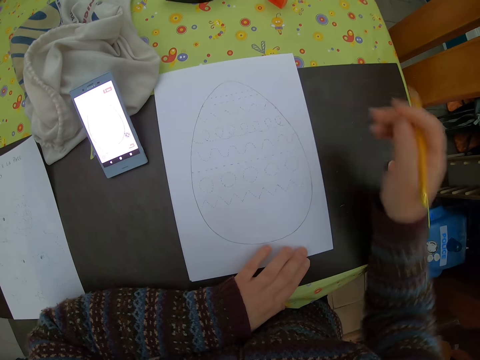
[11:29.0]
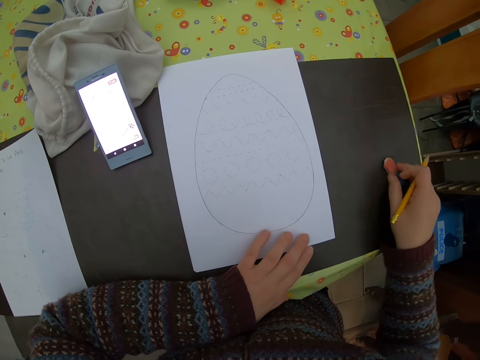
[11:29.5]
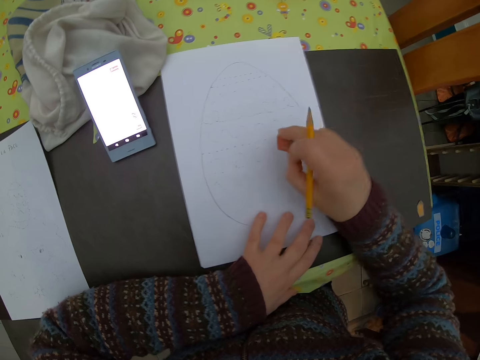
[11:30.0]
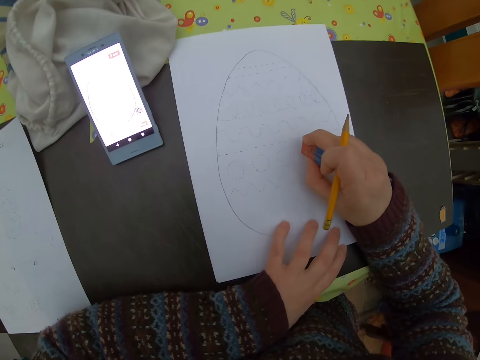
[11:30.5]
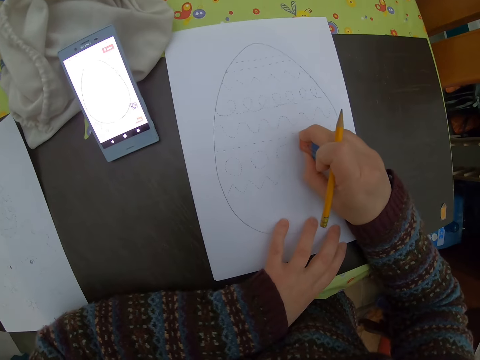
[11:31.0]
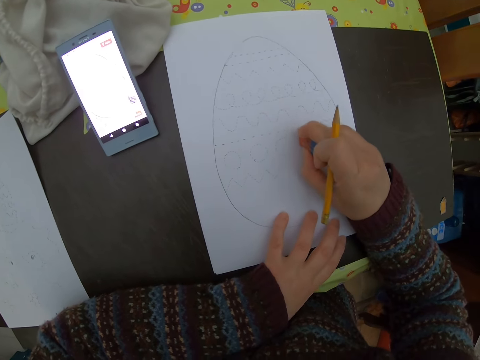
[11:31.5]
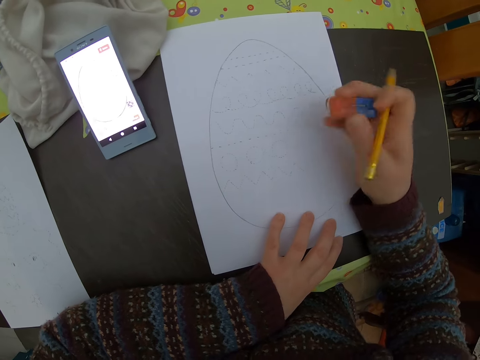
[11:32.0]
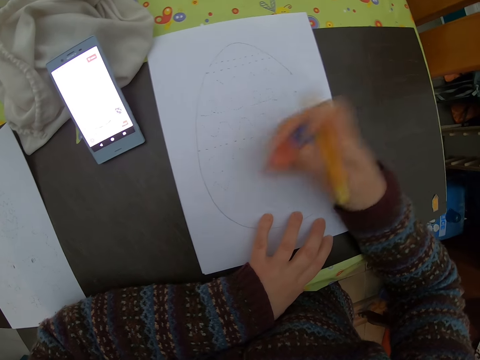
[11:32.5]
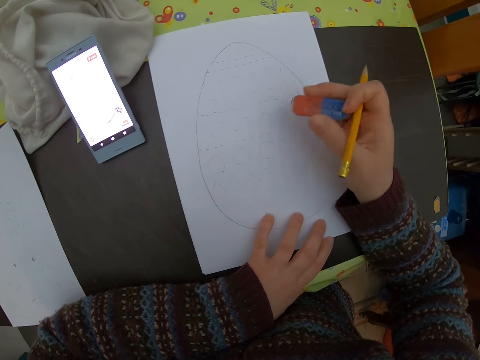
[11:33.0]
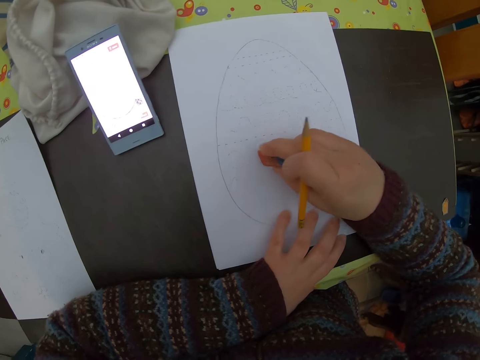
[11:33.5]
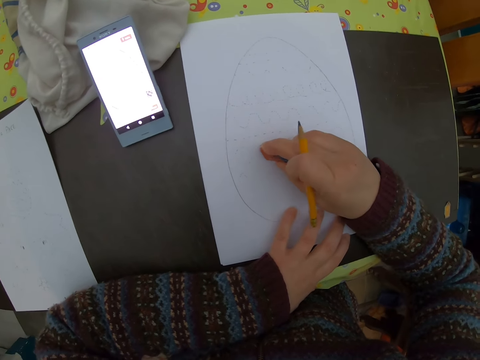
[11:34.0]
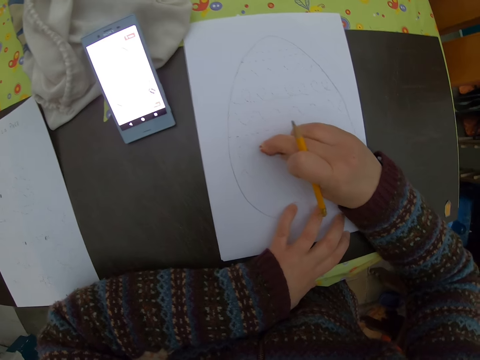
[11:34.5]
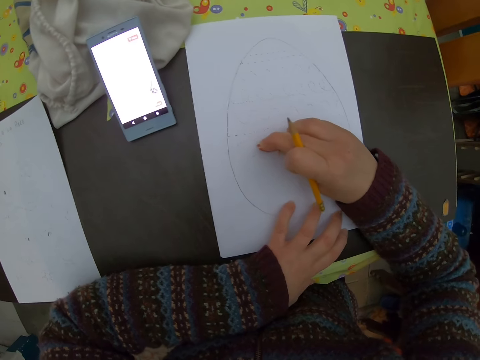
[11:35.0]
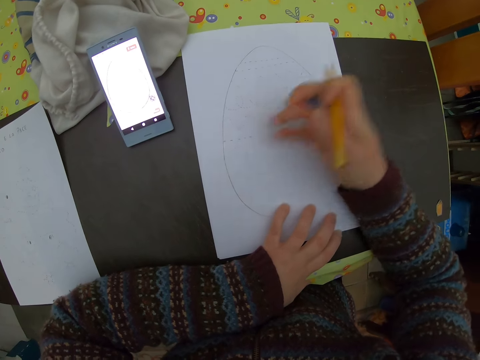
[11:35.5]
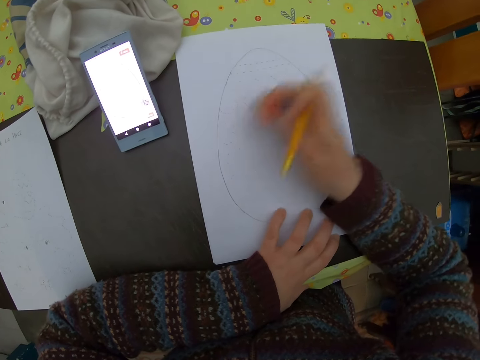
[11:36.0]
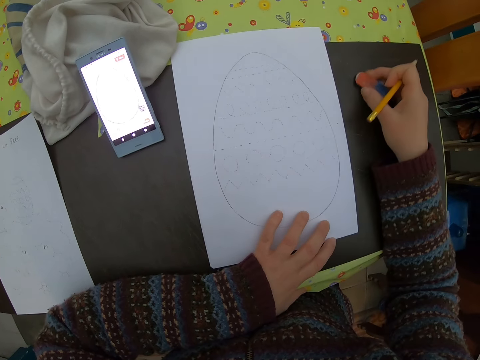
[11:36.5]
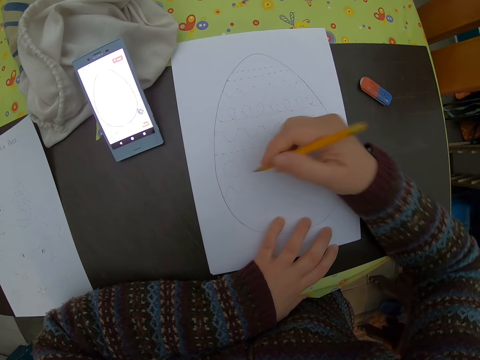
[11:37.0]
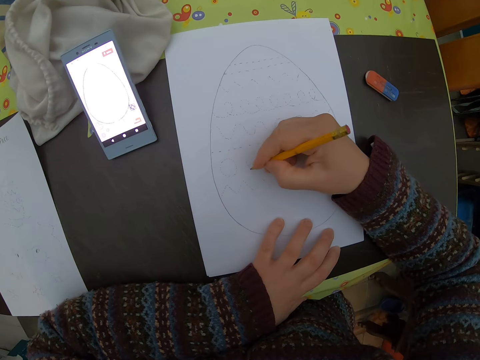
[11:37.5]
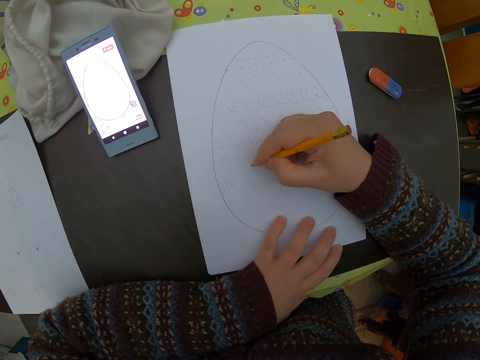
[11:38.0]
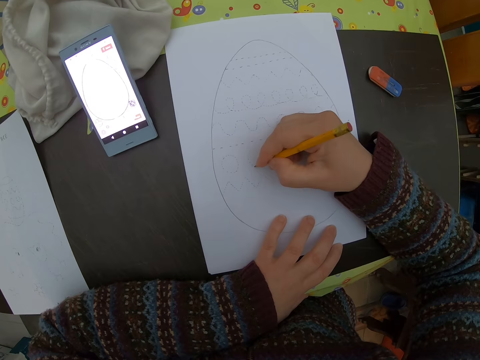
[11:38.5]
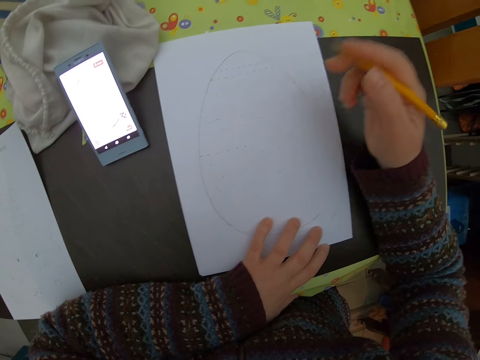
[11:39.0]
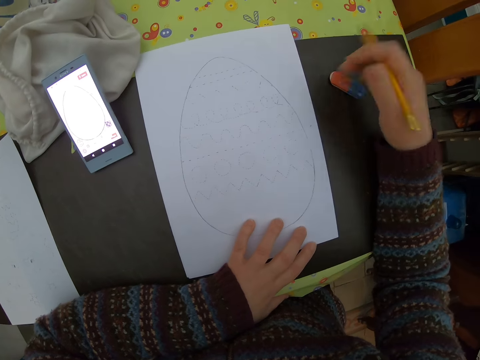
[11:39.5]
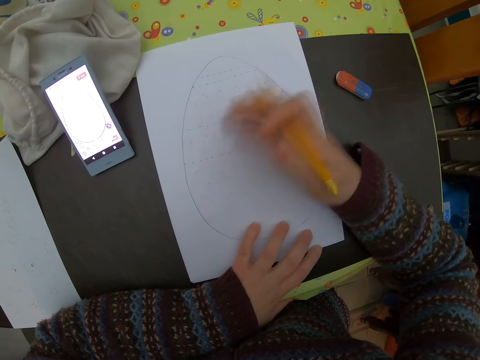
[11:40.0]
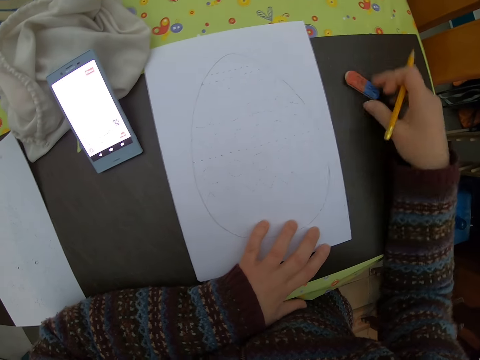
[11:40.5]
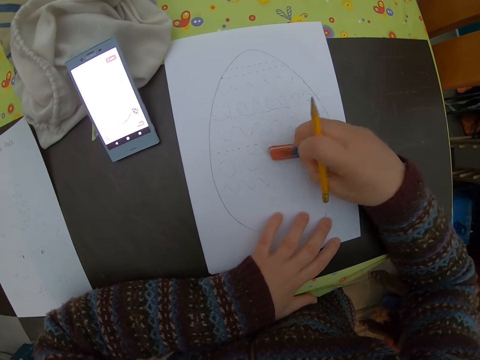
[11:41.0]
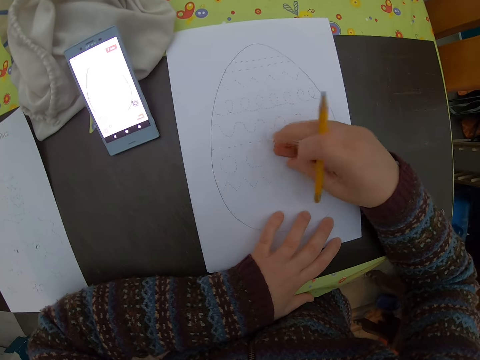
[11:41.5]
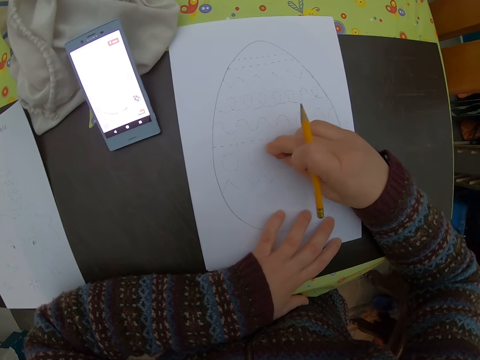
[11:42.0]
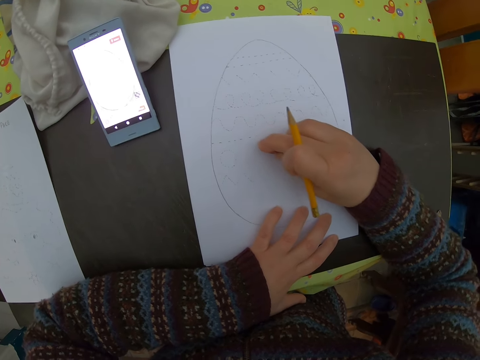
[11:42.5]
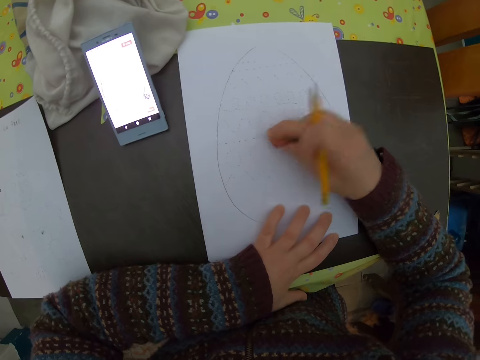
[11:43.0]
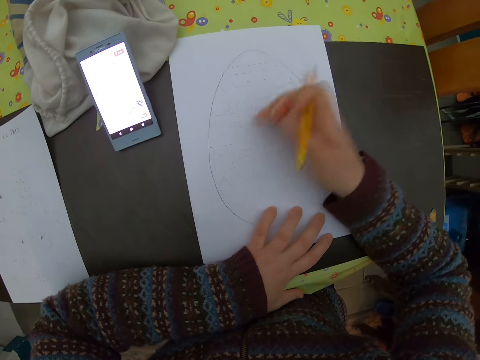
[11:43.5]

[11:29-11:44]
The camera wearer picks up an eraser on the table with her right hand. She cleans images on the plain paper with the eraser in her right hand. She wipes the paper. She drops the eraser on the table with her right hand. She draws images on the paper with the pencil in her right hand. She wipes the paper. She picks up the eraser on the table with the pencil in her right hand. She cleans images on the paper with the eraser in her right hand.

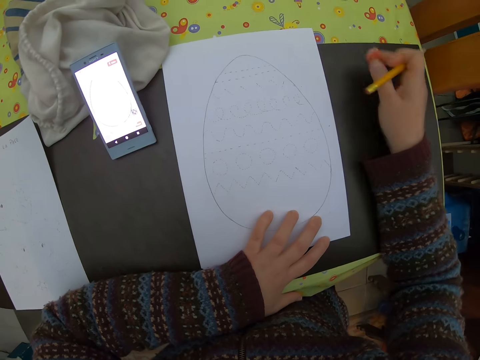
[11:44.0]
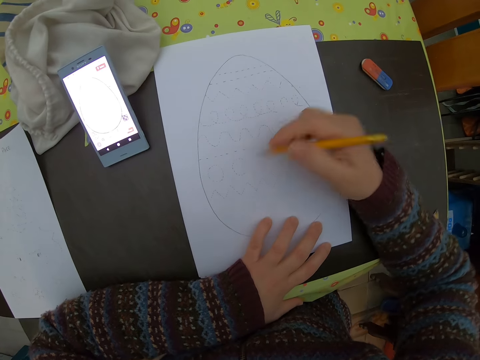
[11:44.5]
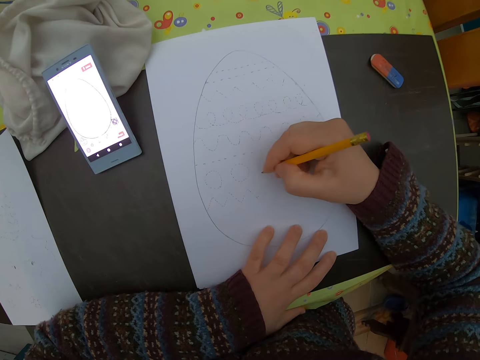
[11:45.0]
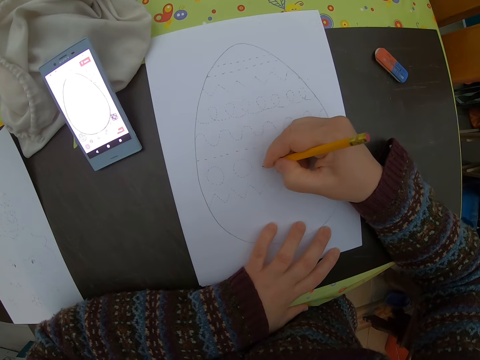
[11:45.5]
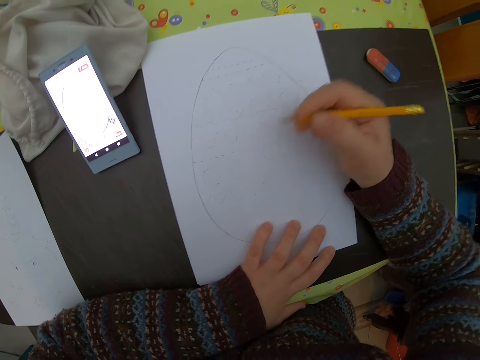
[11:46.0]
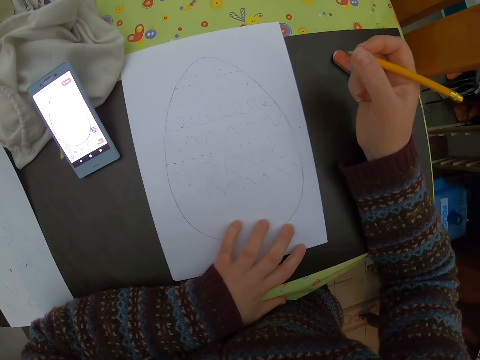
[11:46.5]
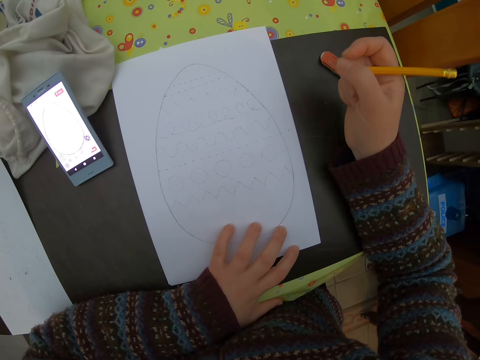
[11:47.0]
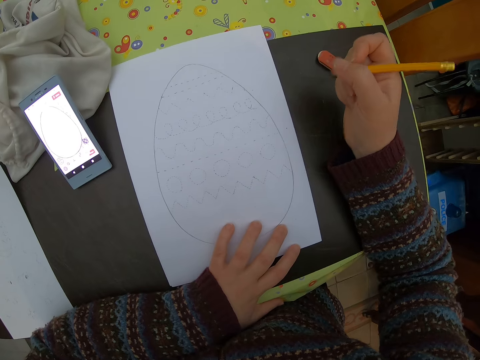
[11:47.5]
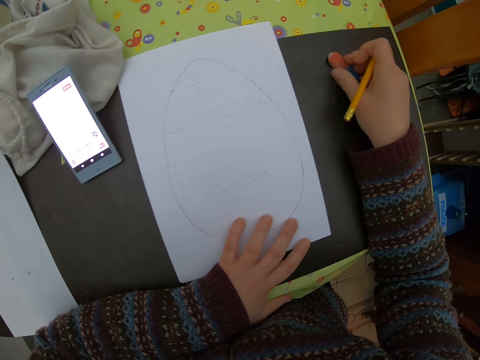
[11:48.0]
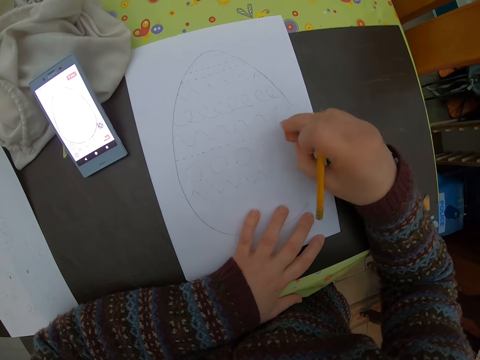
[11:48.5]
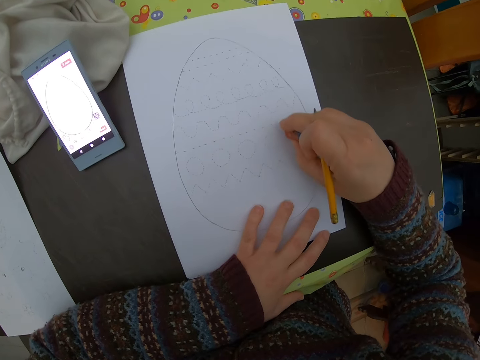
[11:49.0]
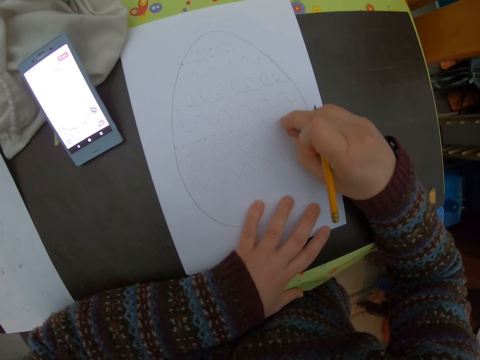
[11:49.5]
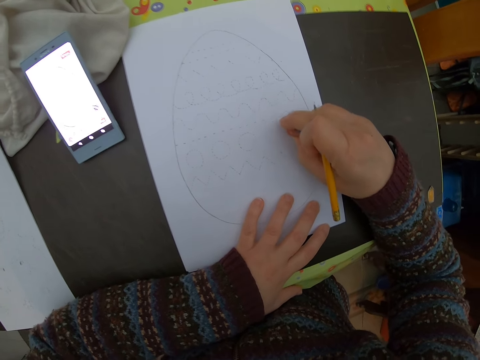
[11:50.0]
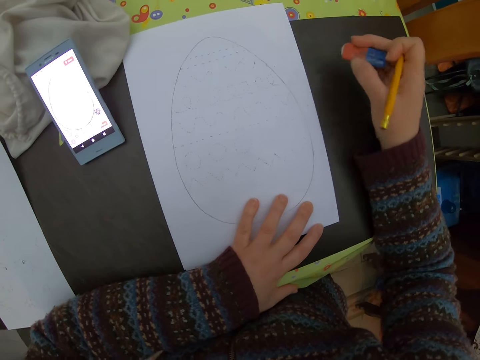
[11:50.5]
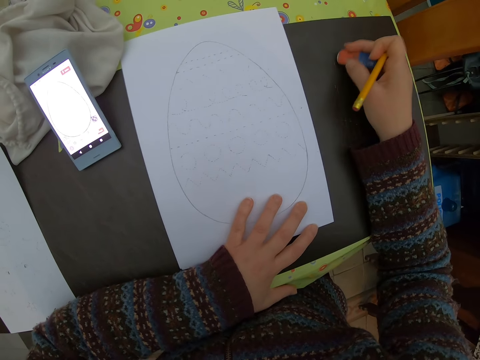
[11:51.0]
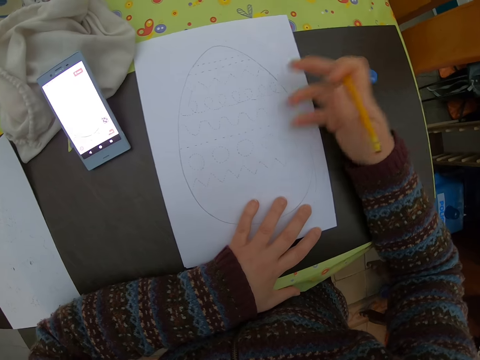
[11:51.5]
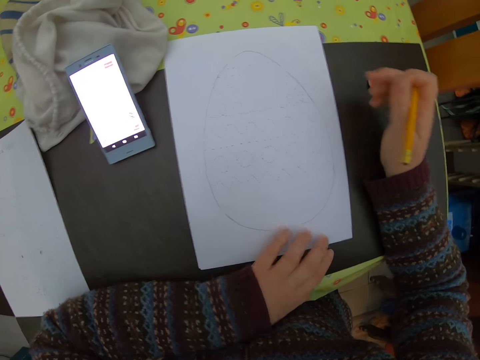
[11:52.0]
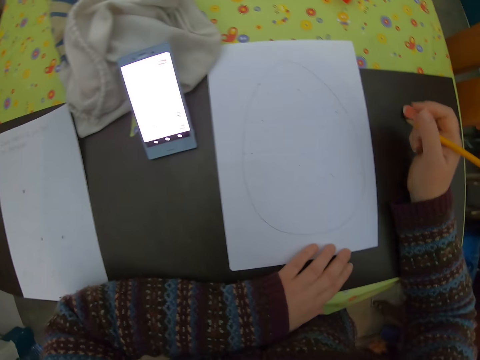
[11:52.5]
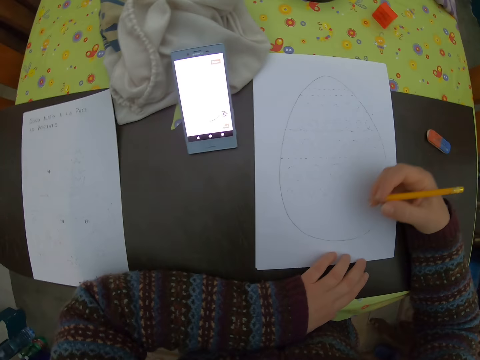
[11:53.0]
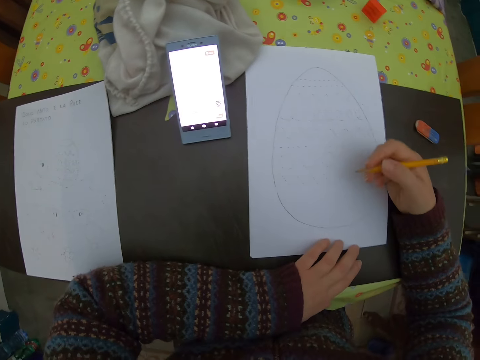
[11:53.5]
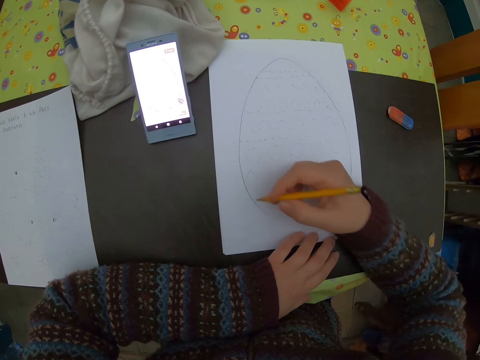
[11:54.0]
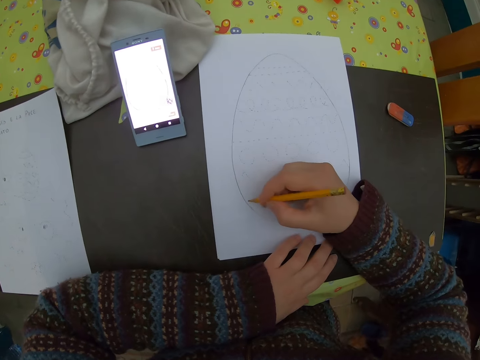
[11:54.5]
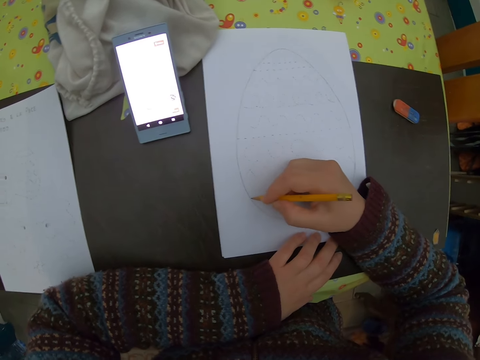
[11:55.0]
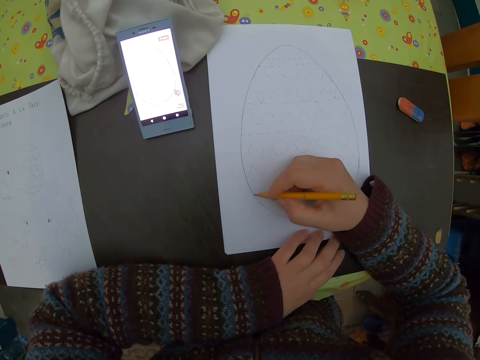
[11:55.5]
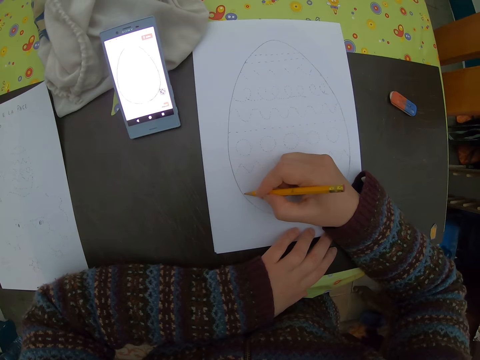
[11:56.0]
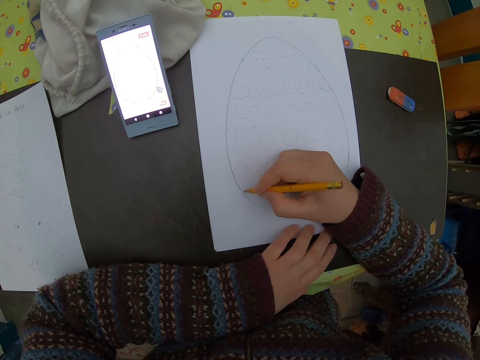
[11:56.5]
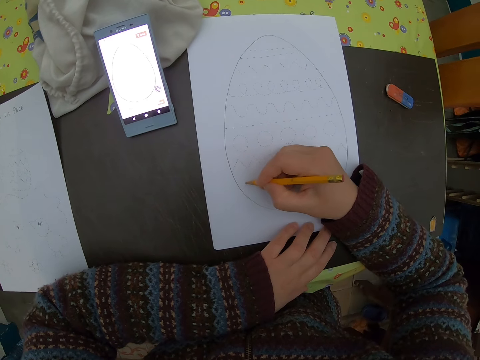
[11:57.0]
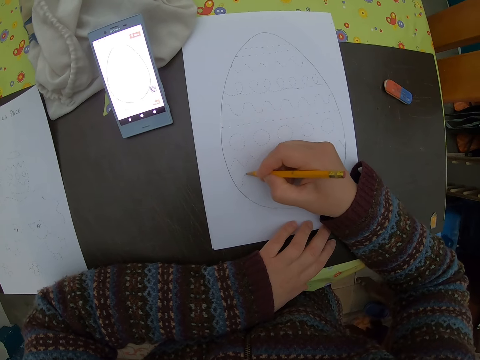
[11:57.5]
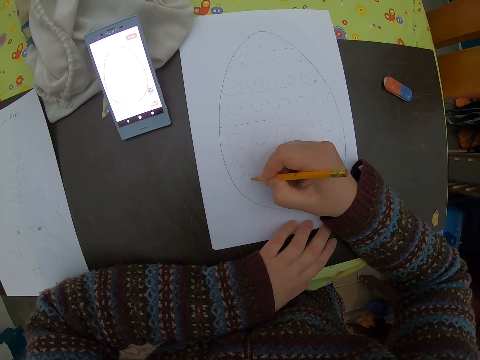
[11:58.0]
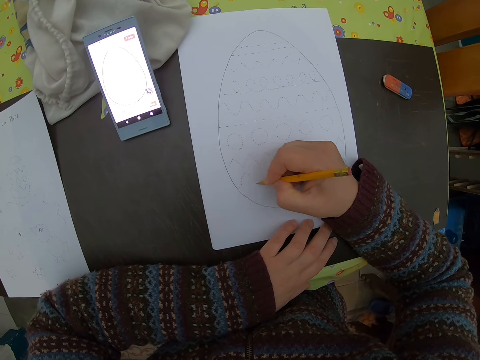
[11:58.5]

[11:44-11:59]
The camera wearer drops the eraser on the table with the pencil in her right hand. She draws images on the plain paper with the pencil in her right hand. She moves the hand. She picks up the eraser on the table with the pencil in her right hand. She cleans images on the paper with the eraser in her right hand. She adjusts the paper on the table with her left hand. She draws images on the paper with the pencil in her right hand.
